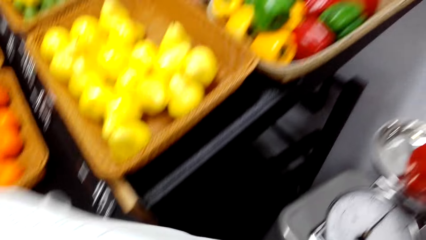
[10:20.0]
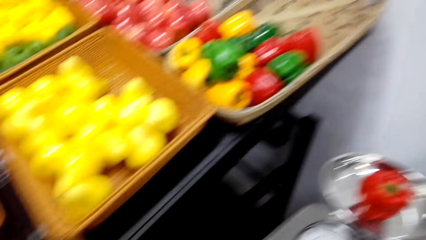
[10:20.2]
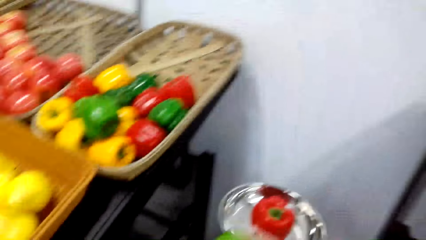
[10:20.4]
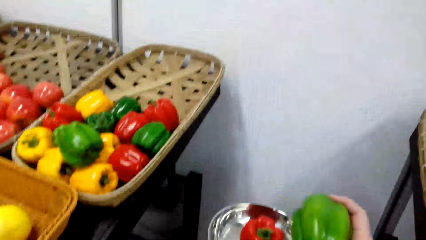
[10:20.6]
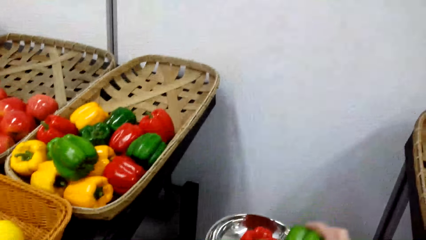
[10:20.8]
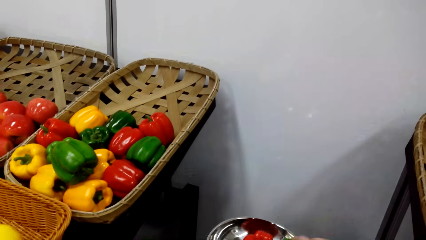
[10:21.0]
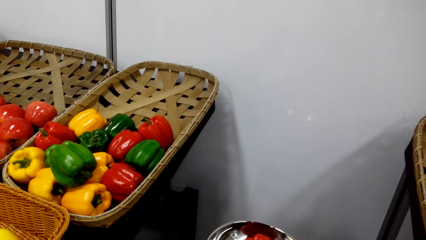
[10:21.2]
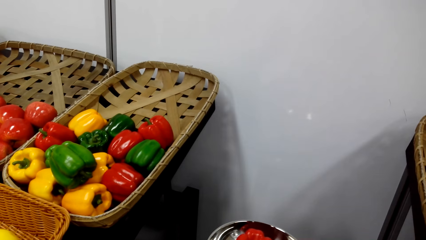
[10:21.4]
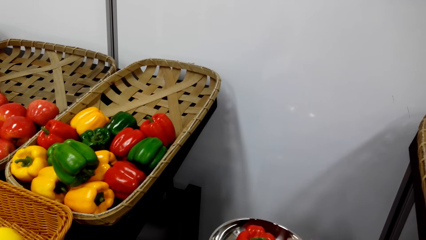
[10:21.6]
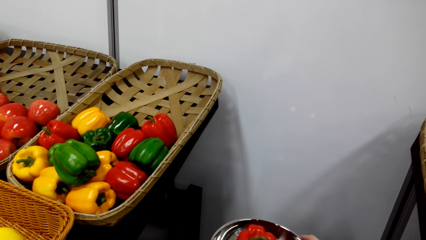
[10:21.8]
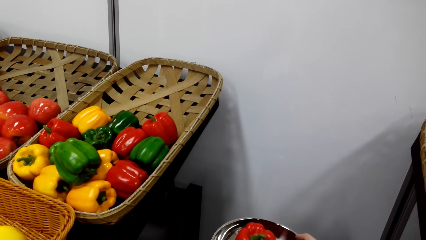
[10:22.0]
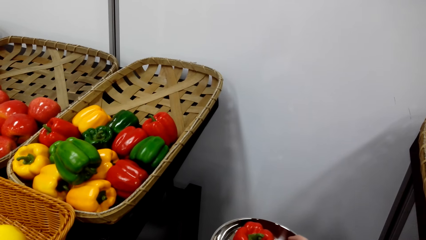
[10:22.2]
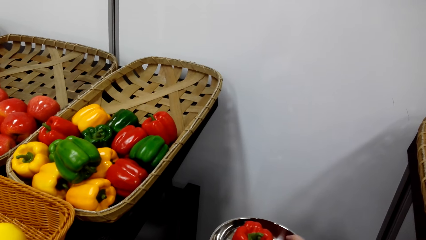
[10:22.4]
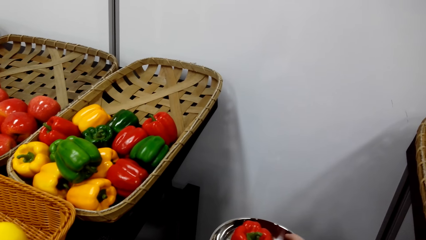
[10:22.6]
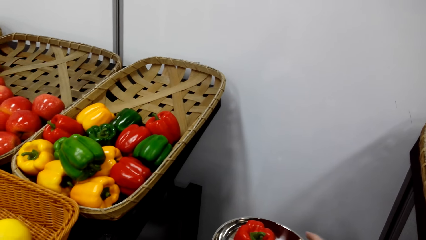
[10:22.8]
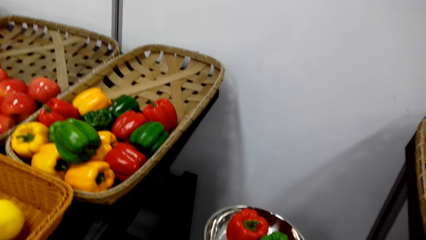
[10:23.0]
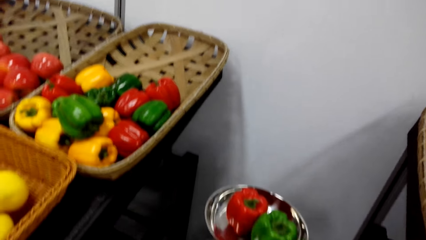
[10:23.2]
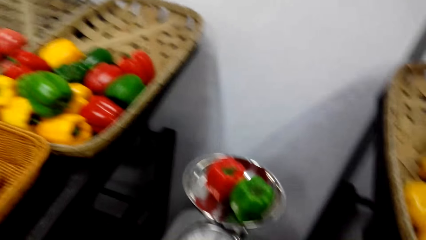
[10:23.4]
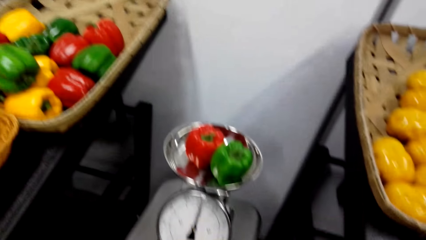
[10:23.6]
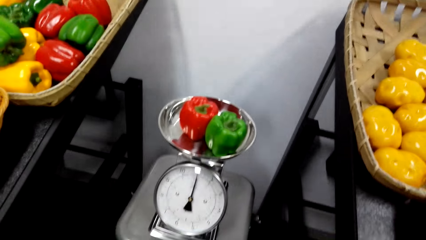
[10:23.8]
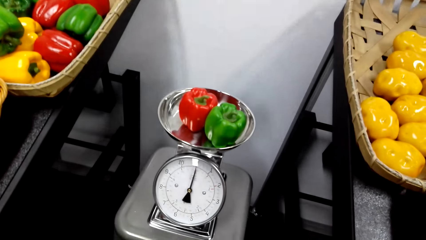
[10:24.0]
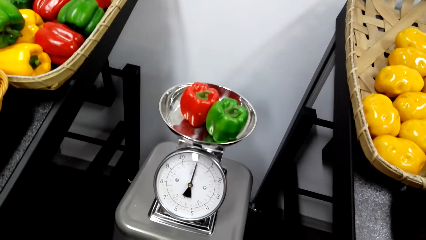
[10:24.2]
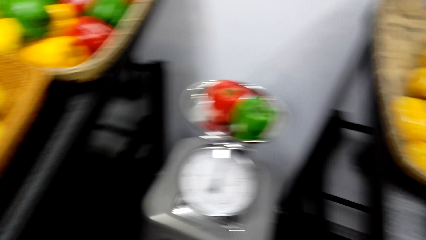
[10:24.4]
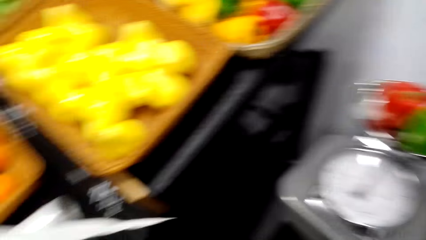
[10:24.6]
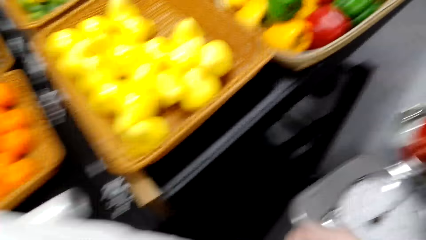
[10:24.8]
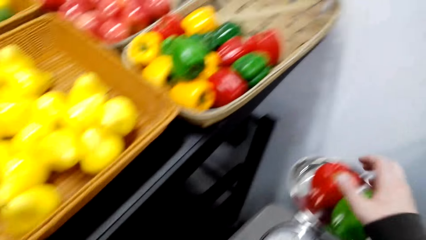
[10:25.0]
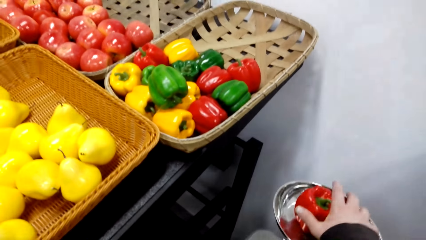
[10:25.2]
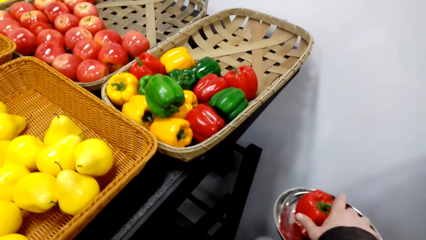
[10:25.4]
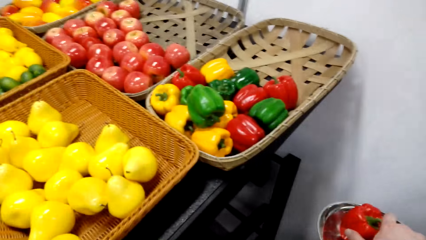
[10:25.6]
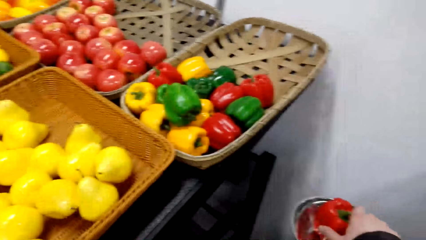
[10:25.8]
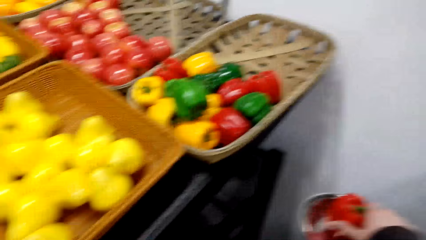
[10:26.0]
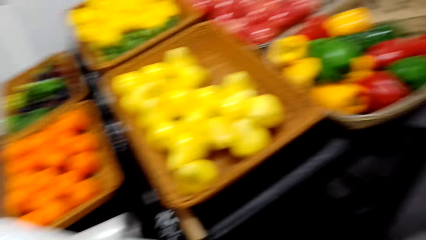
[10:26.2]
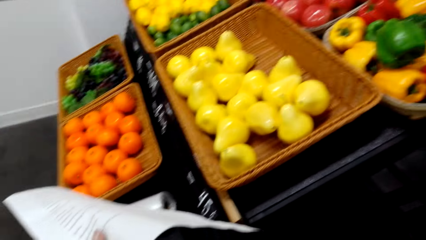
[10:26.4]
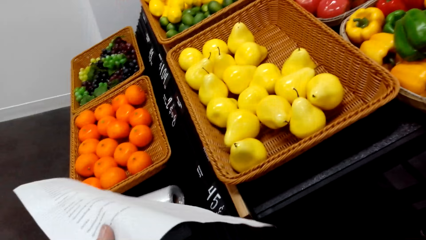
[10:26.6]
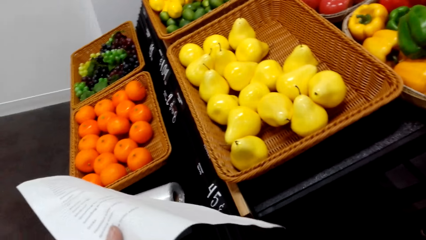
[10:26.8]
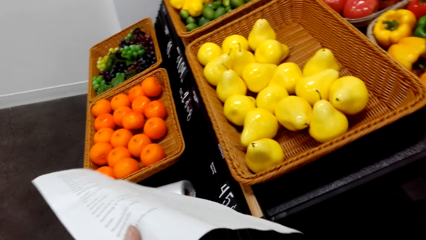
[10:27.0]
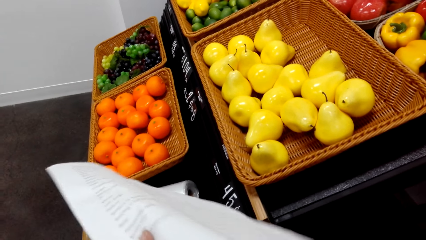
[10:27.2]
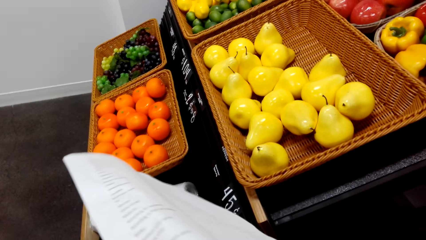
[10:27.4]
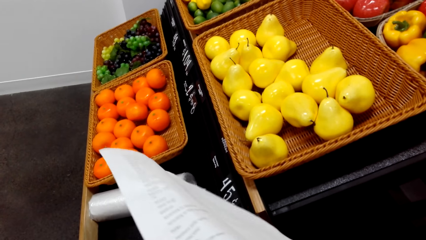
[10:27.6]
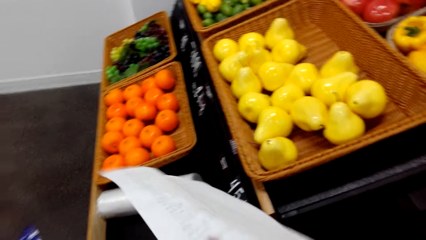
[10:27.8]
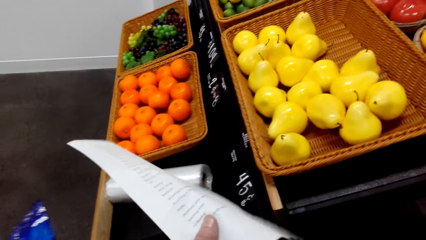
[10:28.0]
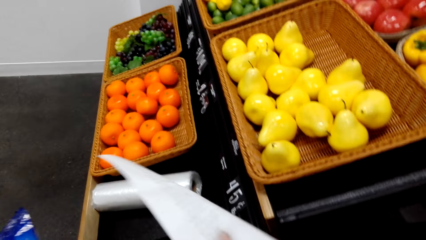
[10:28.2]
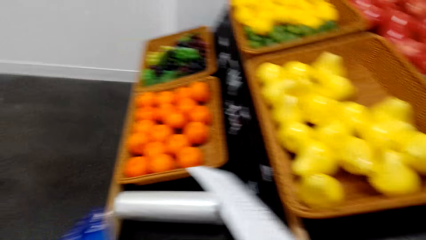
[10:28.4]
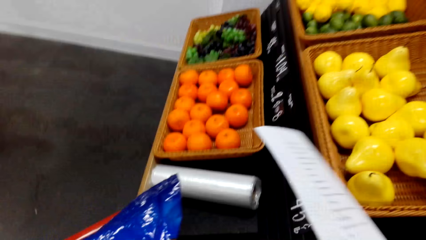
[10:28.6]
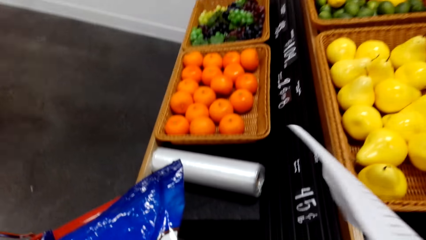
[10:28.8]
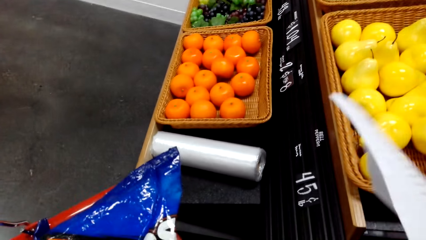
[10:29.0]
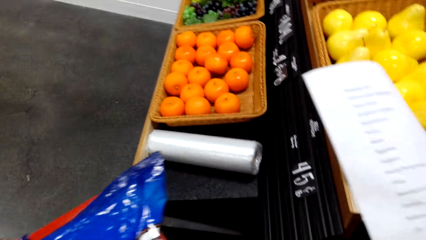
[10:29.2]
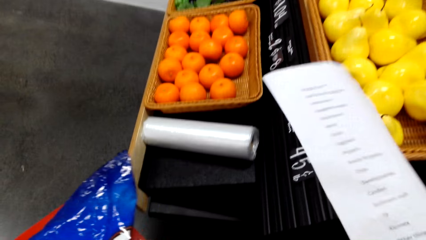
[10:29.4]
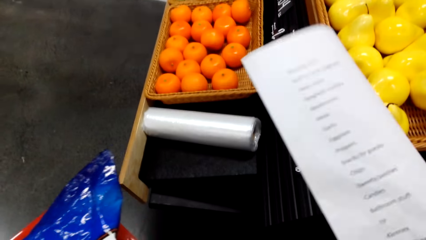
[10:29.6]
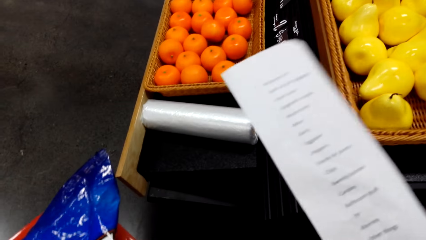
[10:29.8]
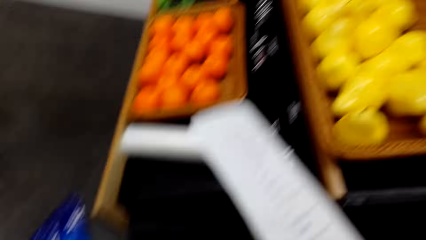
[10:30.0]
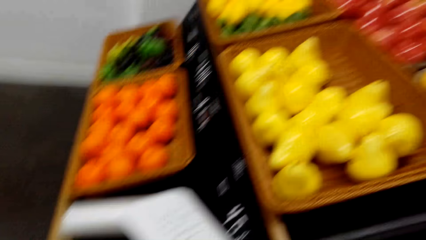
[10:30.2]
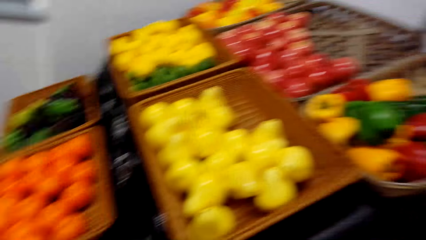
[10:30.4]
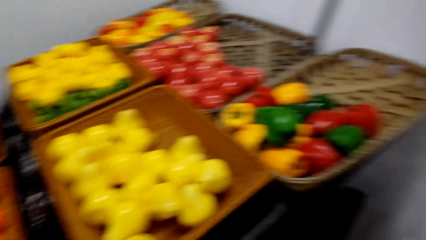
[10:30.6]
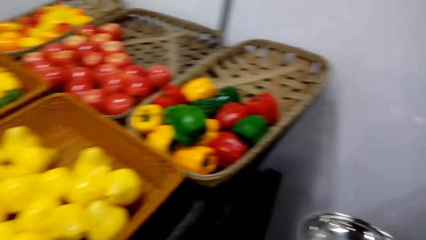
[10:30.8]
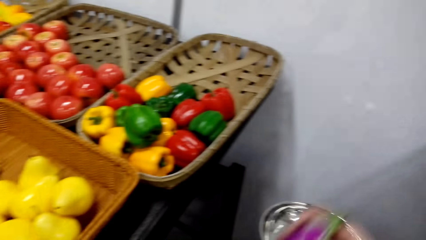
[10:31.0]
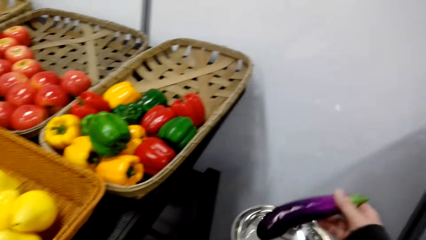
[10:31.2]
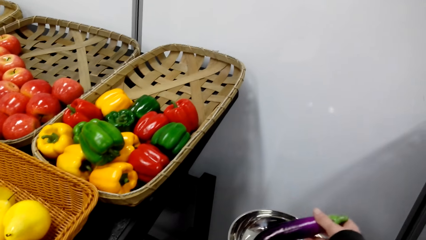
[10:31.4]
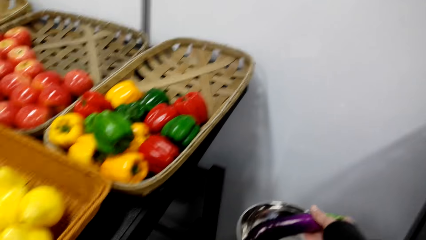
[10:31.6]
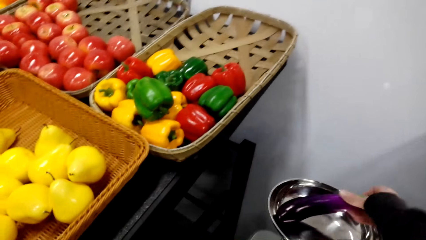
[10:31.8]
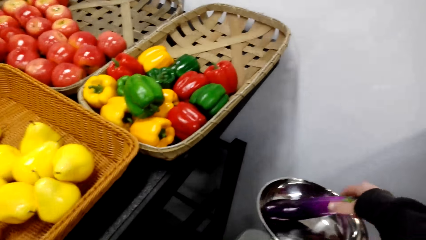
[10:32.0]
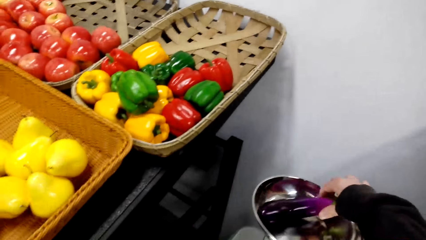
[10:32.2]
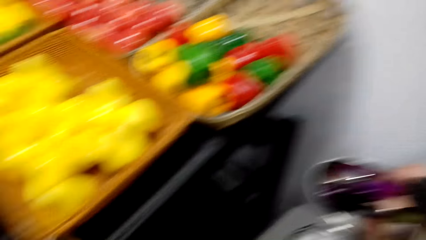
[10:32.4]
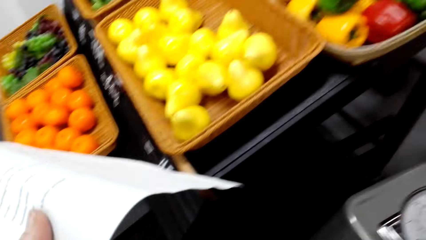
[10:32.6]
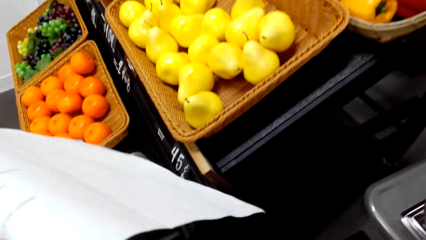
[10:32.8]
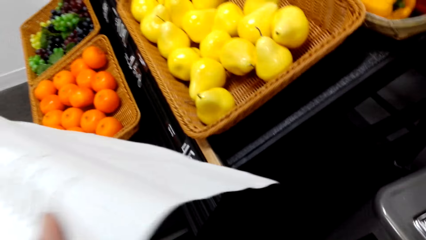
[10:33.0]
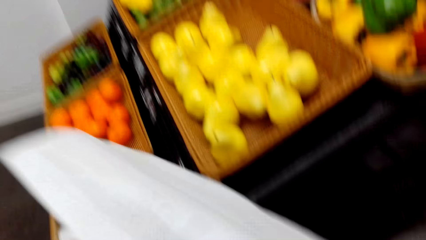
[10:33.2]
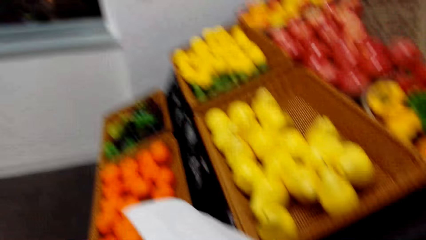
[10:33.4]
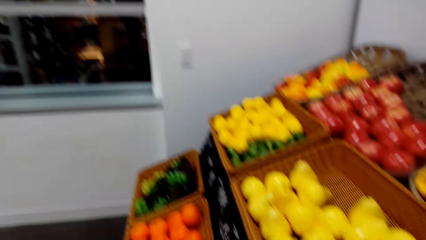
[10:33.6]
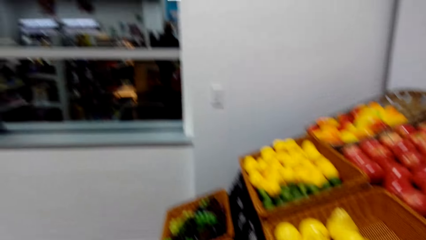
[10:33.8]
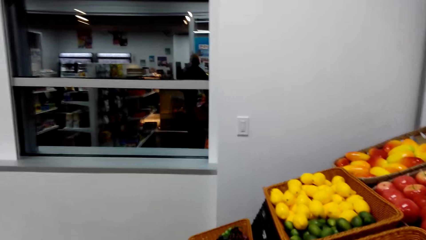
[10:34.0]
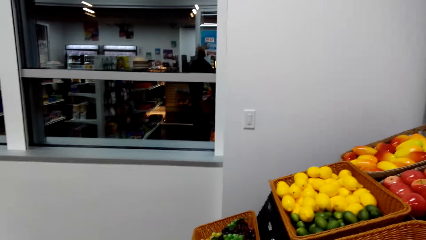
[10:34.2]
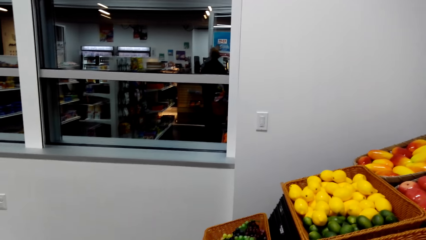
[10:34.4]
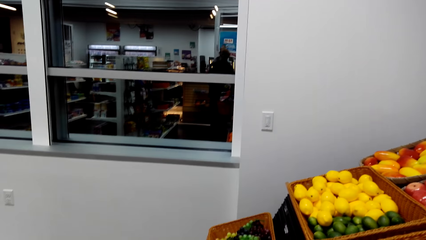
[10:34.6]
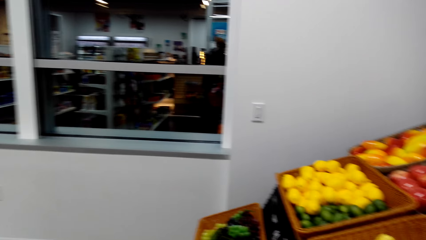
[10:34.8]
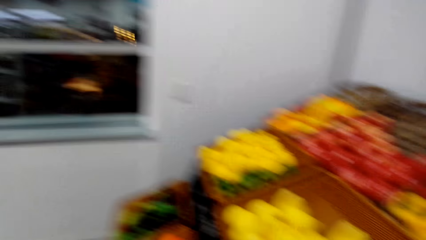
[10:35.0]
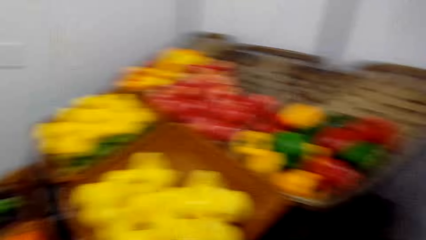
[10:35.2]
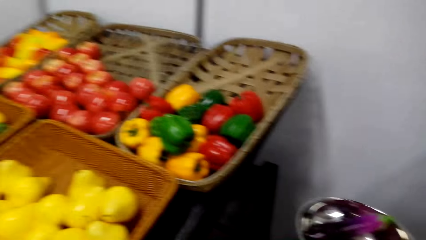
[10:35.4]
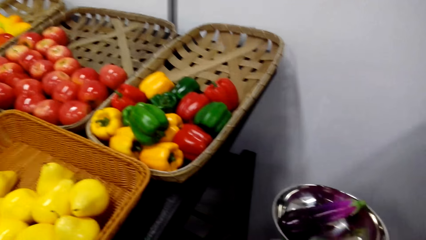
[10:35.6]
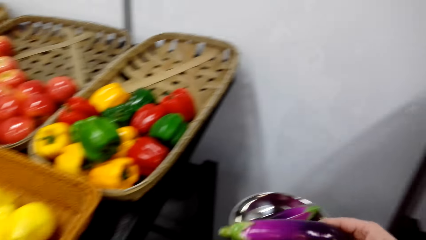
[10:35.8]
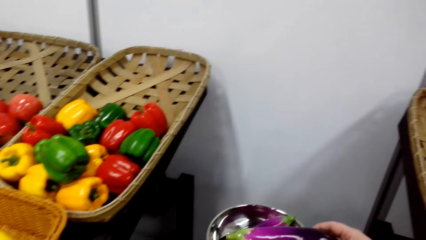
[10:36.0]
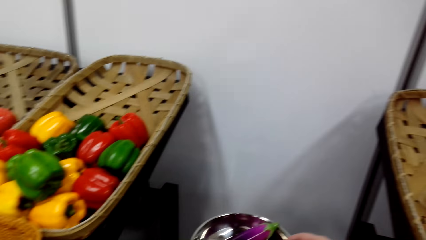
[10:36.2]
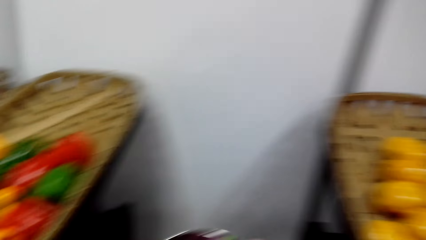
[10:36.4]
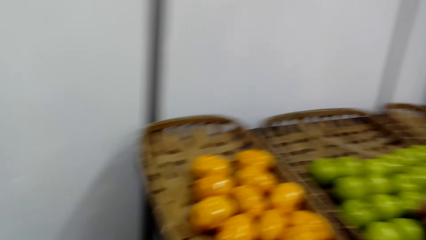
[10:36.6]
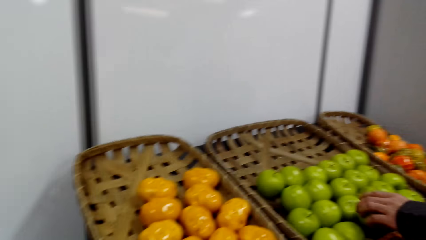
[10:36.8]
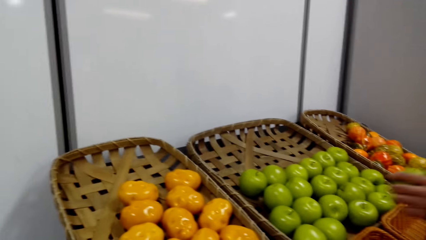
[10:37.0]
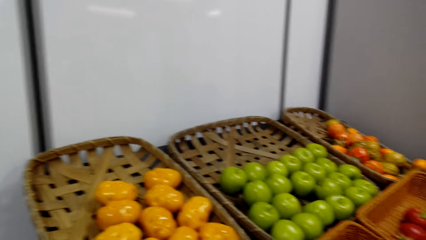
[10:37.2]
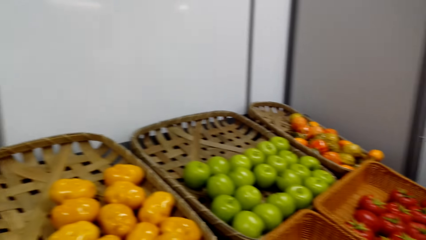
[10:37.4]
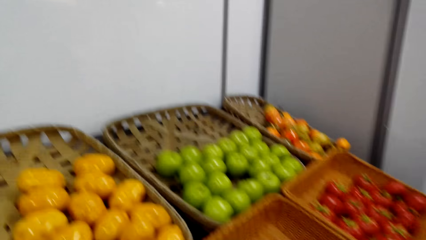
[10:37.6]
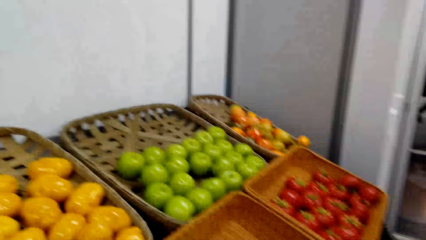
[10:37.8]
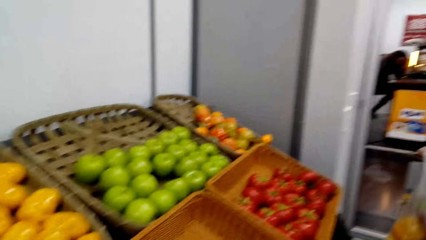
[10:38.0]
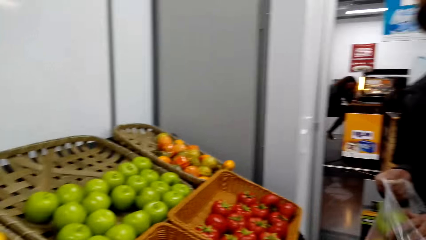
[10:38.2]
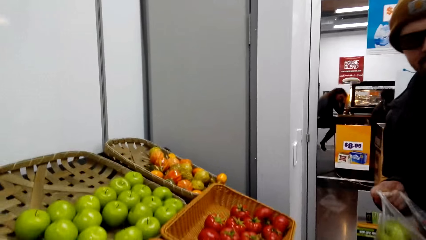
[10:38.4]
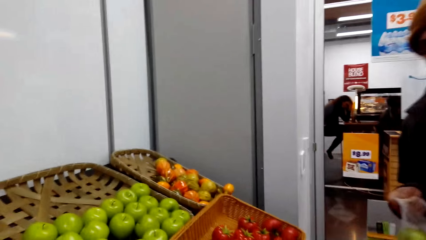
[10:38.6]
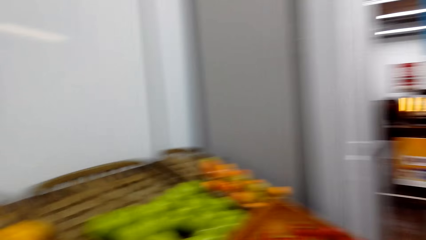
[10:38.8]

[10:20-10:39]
The camera wearer puts hot pepper on a weighing machine. They do something. They put a cucumber on the weighing machine. They look around. They place the cucumber on the weighing machine.
